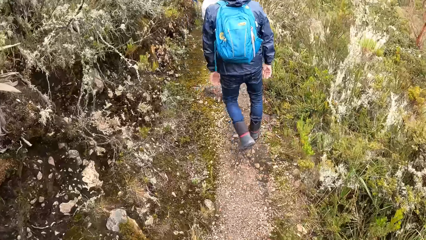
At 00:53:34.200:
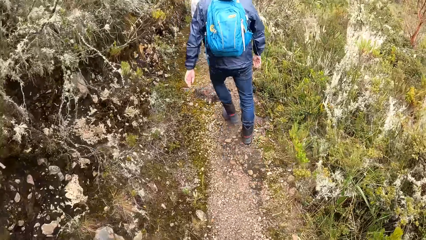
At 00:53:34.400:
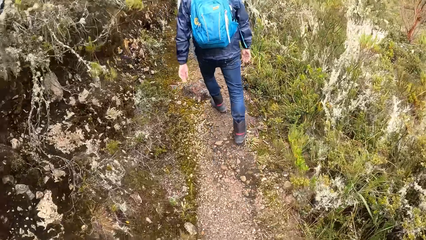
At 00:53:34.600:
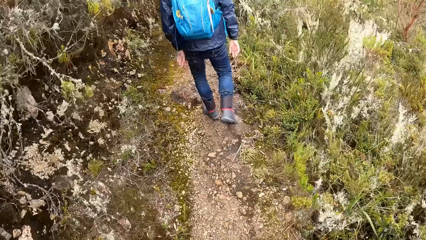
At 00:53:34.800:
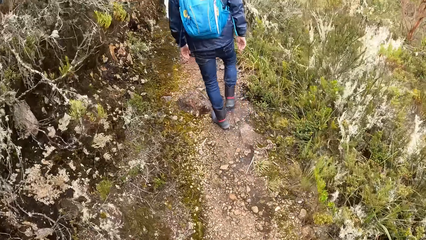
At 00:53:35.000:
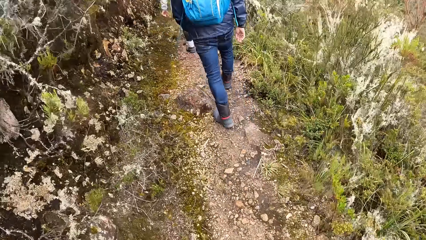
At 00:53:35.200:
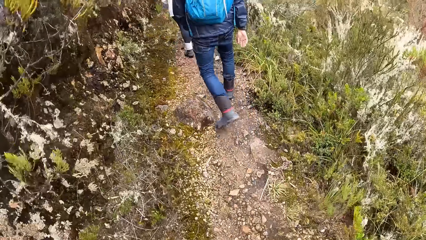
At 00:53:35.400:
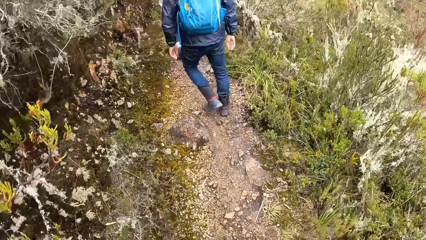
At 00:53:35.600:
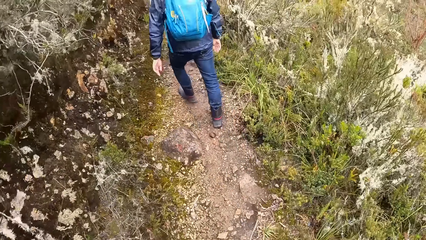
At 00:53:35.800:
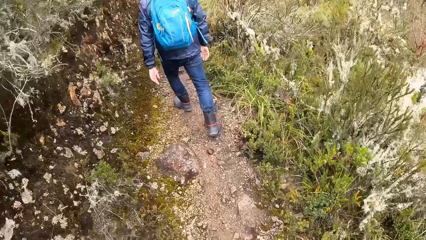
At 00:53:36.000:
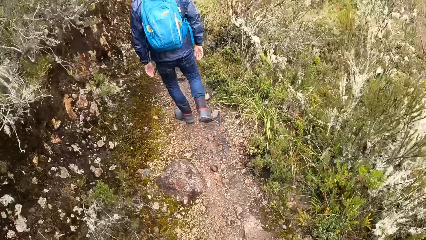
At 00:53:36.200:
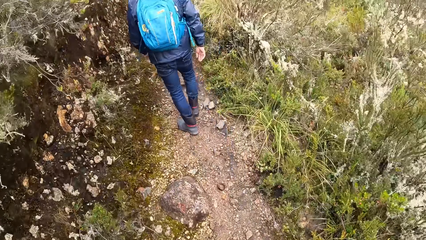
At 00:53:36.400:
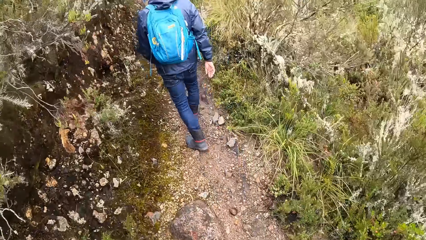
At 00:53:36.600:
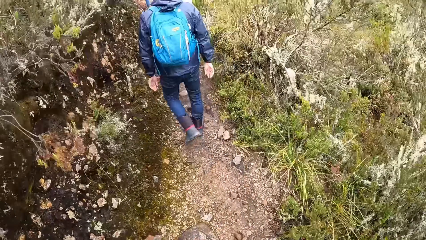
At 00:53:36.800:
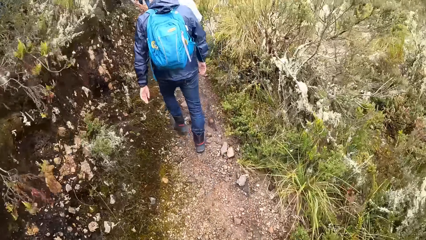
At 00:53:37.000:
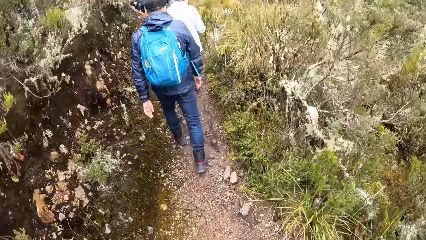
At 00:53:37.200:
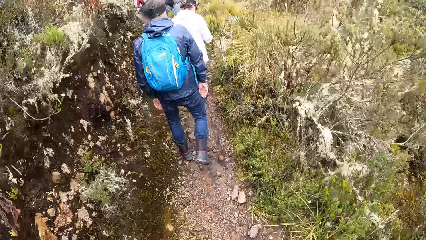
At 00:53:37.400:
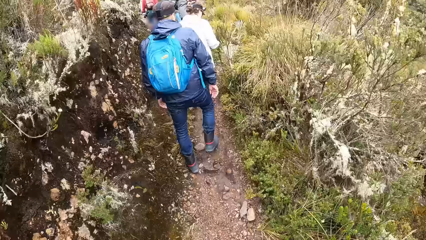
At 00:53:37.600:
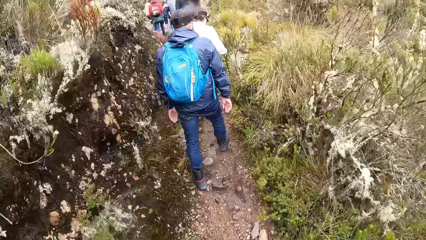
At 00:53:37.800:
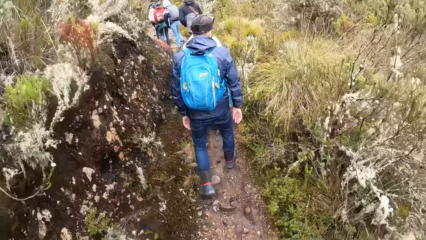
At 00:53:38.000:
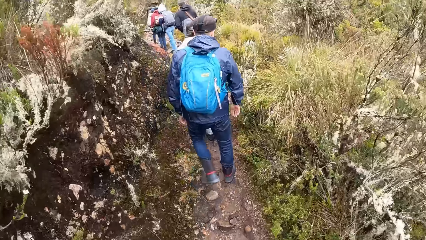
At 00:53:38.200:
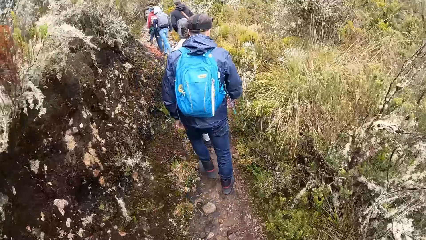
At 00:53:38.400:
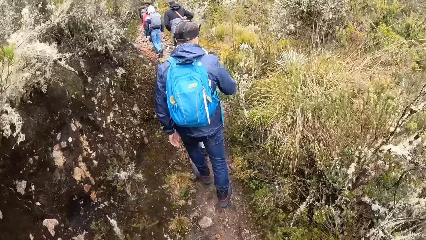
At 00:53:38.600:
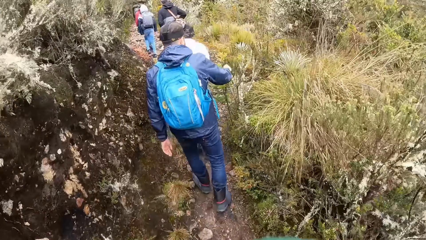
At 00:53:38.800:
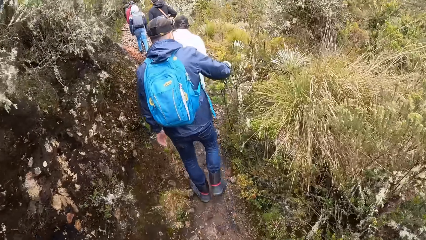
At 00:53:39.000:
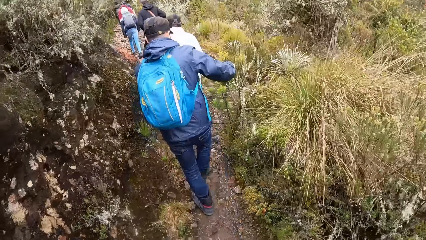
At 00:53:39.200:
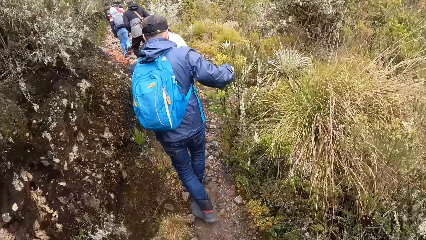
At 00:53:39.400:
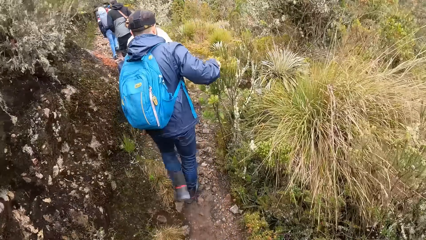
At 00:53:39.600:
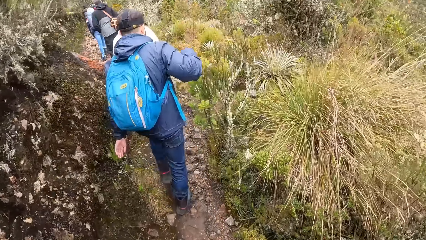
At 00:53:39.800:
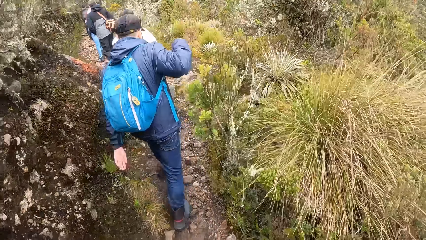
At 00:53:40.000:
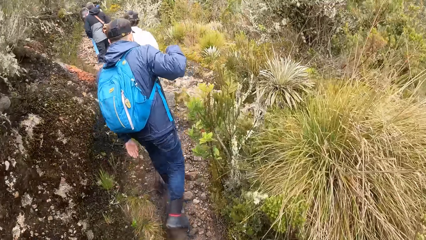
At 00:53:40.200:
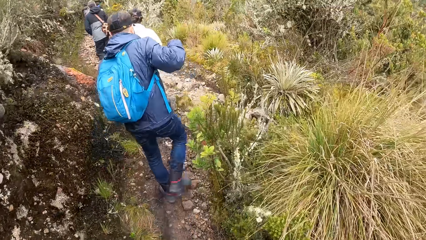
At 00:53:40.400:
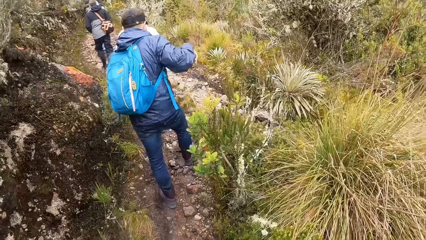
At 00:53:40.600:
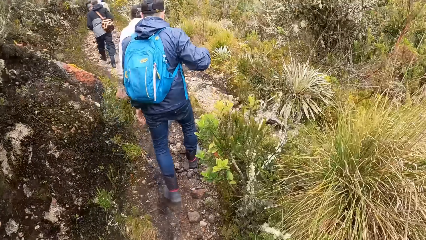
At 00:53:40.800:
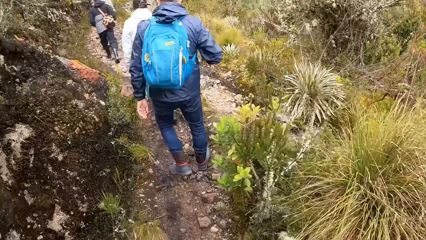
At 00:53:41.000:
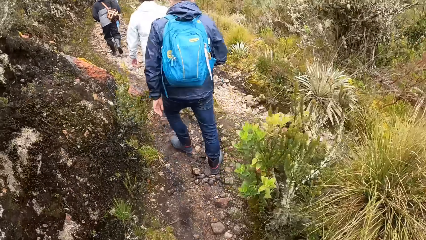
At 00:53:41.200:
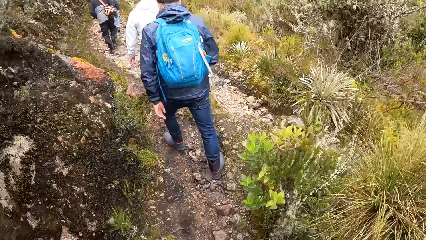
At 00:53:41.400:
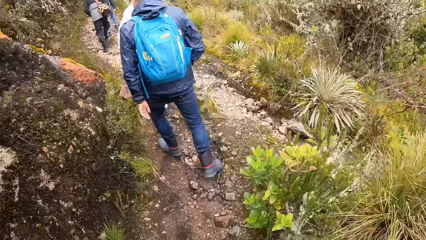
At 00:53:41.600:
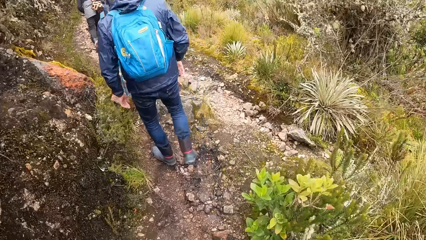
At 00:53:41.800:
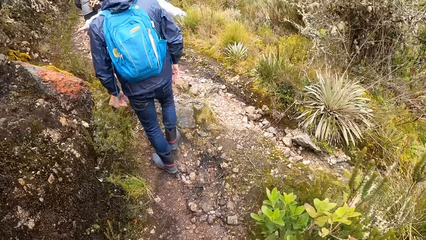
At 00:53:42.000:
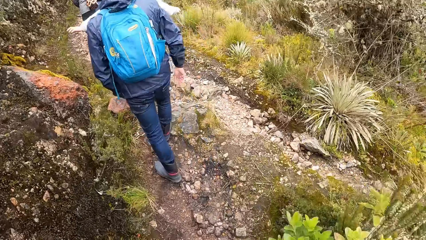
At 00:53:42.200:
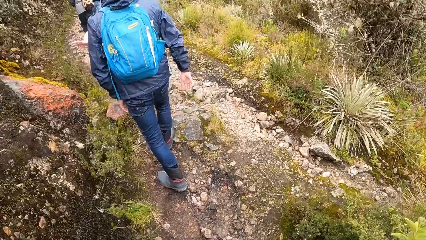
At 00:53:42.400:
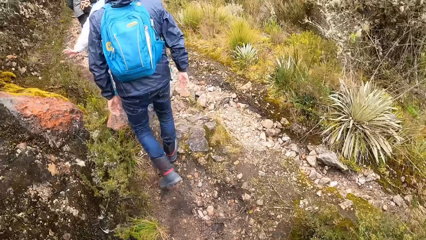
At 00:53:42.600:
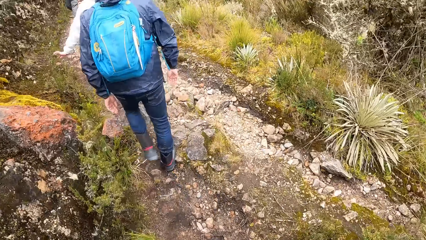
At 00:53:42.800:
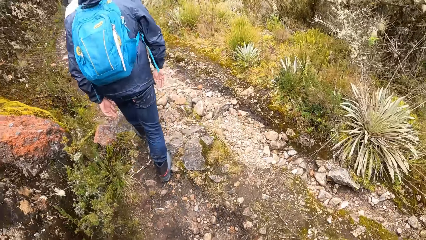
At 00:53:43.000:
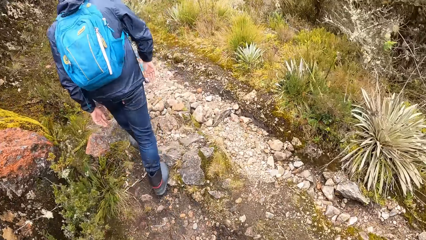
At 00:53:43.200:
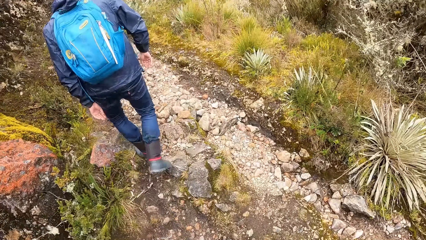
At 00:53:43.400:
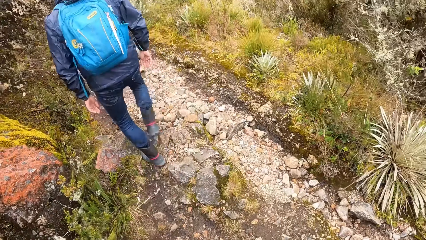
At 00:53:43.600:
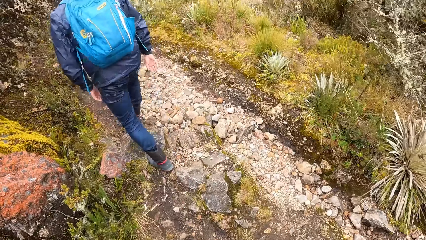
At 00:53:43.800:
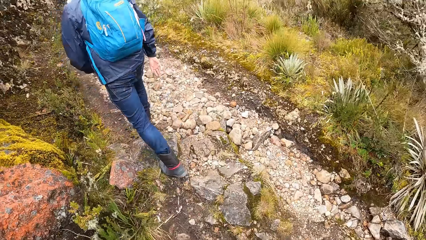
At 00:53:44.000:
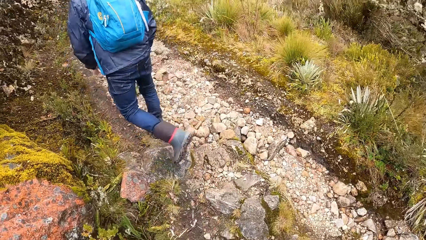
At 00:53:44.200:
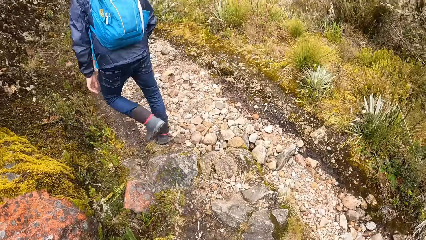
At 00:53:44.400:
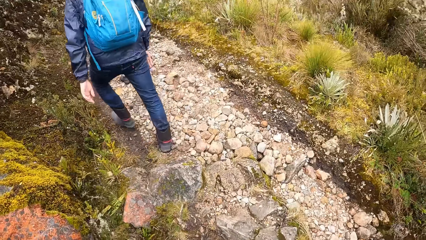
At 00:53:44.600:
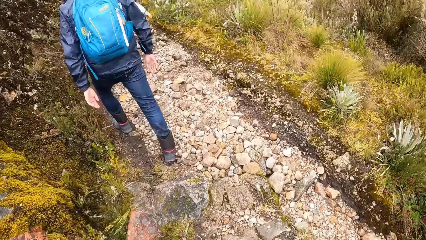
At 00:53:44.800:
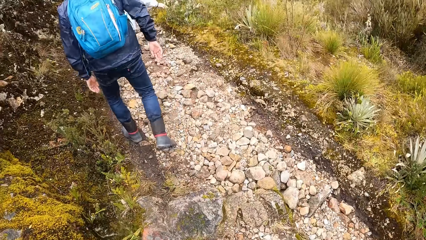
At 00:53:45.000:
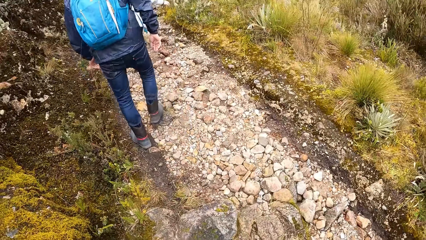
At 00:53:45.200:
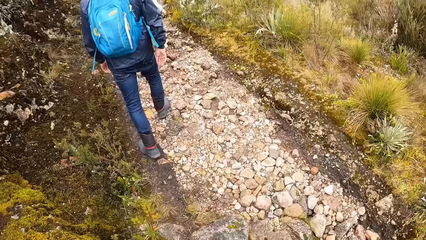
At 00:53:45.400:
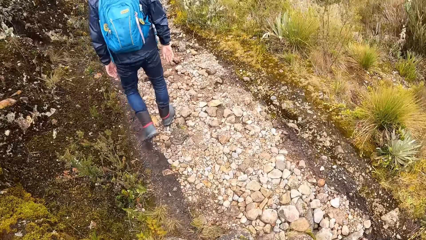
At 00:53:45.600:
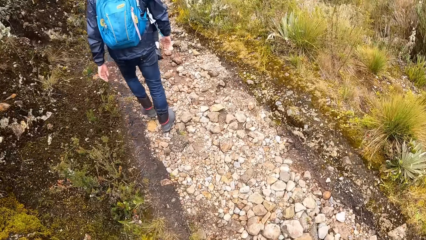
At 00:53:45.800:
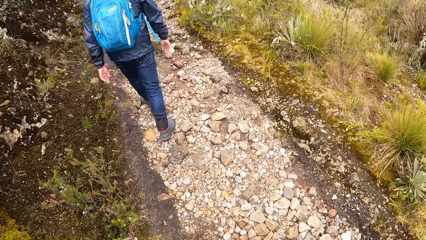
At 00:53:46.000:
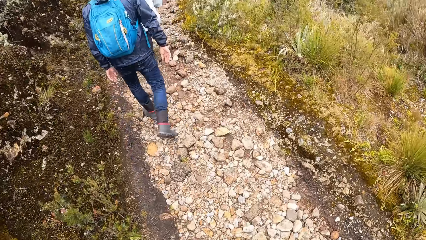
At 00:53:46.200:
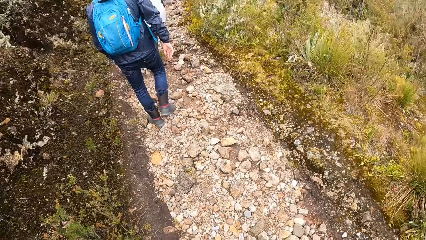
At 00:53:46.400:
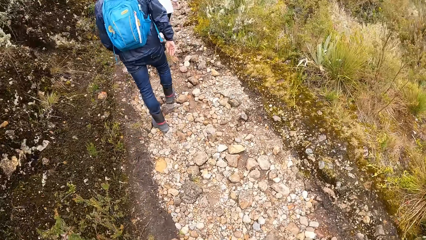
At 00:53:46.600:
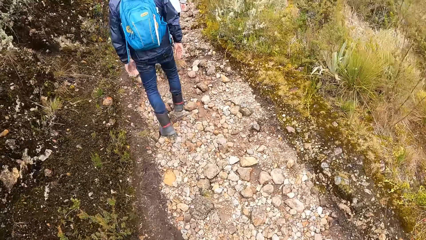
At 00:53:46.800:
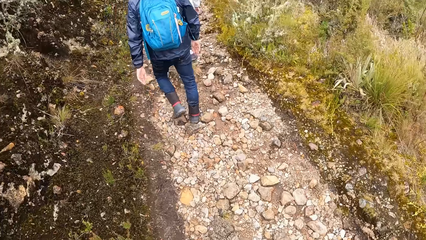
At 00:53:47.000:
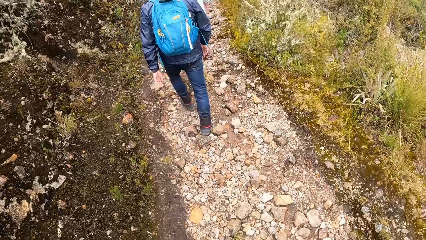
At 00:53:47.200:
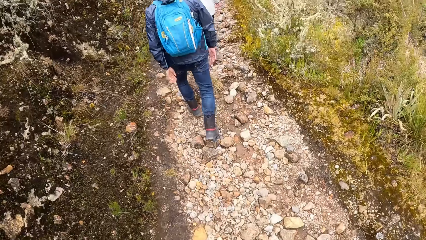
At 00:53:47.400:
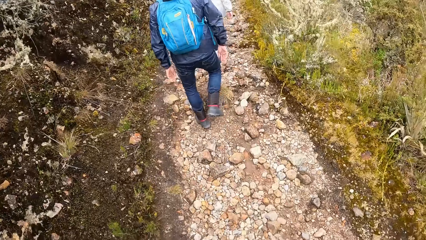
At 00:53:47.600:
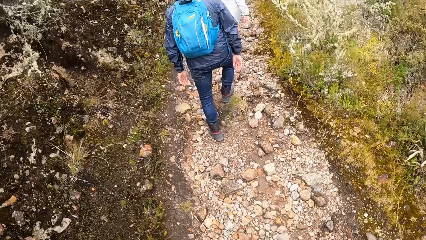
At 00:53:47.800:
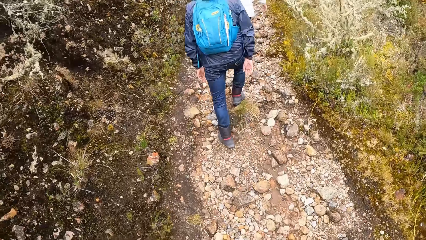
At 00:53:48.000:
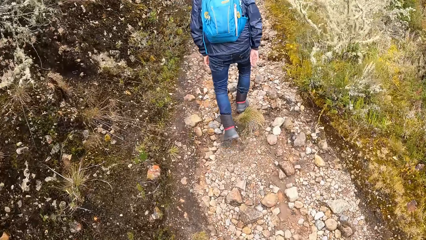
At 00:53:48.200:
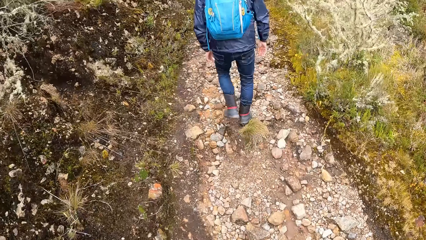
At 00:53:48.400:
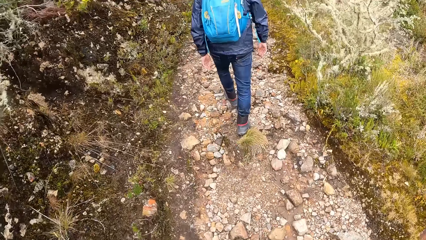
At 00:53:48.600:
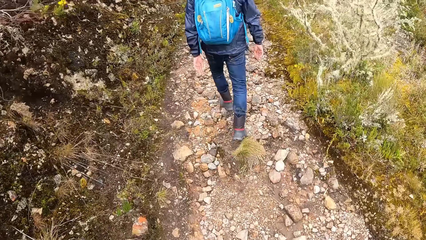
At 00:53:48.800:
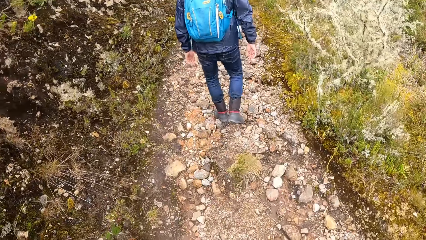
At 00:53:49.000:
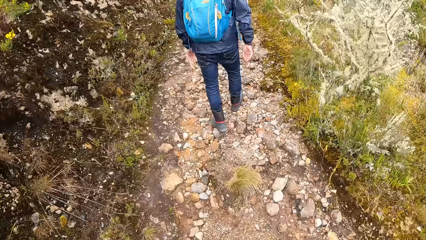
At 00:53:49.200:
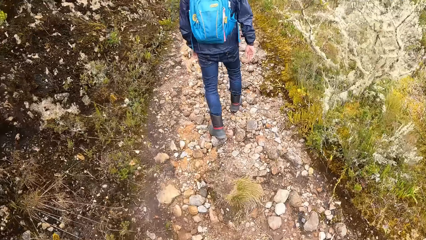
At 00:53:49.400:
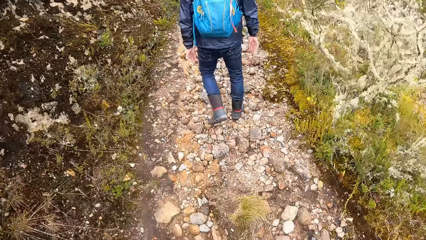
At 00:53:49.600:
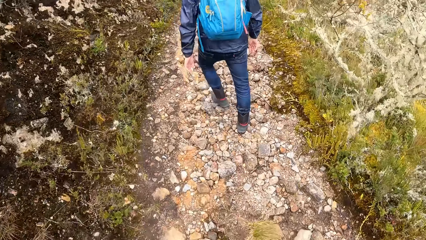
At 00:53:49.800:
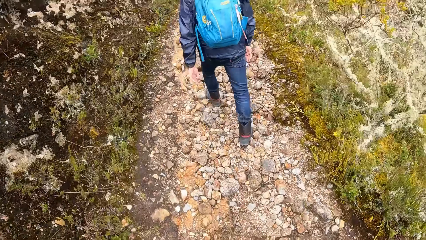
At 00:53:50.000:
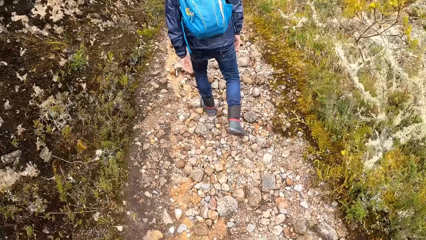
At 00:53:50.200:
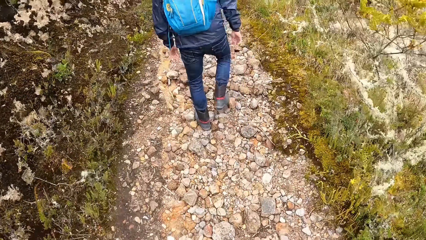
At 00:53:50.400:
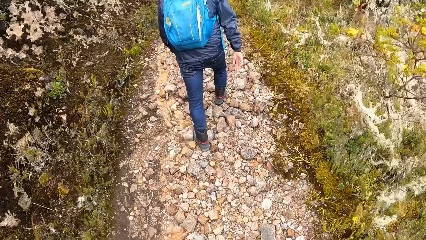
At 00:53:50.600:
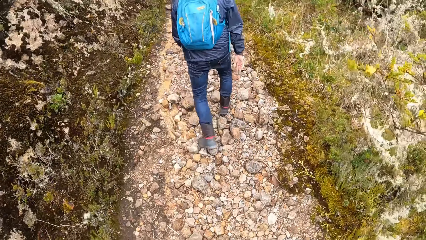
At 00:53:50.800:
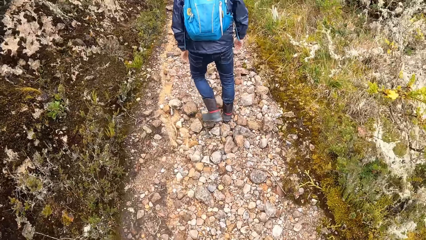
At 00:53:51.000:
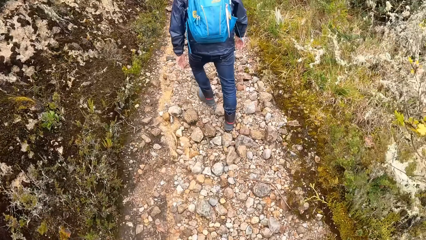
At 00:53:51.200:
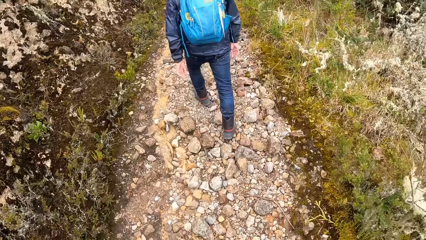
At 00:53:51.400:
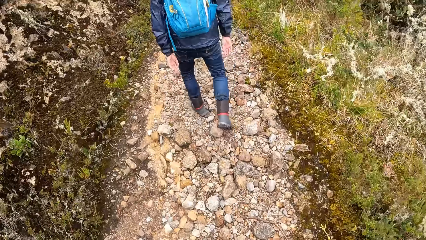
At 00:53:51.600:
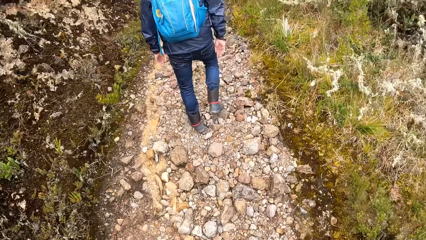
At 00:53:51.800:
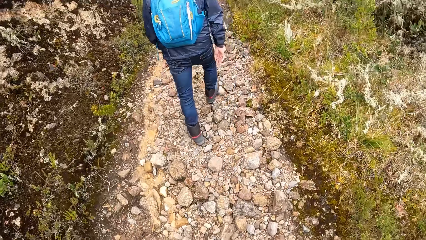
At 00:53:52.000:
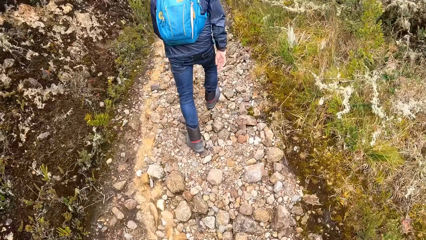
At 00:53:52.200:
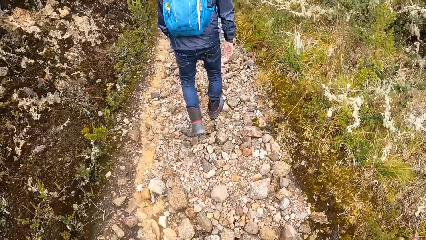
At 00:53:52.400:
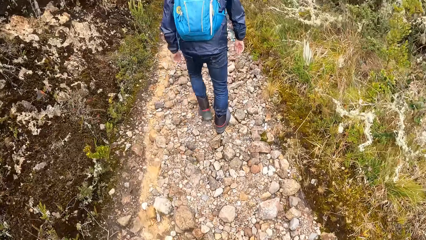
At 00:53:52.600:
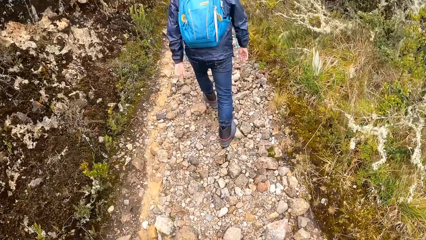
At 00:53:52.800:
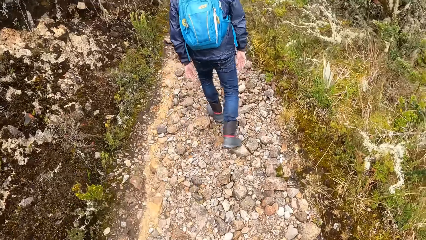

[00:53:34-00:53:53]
A man holds a plant on his way and lifts his hand from the plant on his way. The camera wearer walks behind the man on the footpath.
